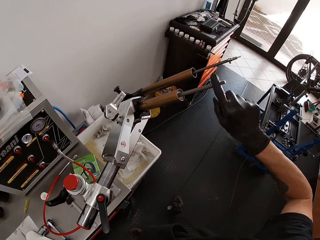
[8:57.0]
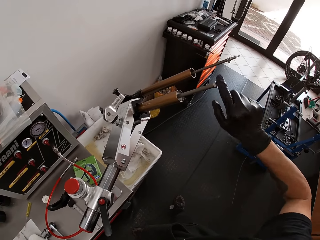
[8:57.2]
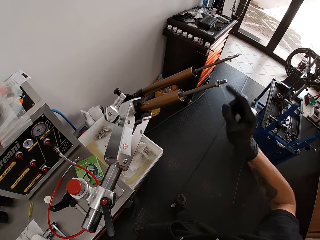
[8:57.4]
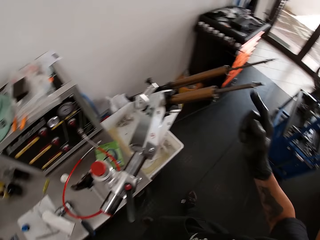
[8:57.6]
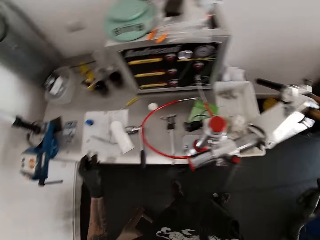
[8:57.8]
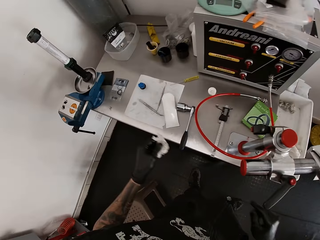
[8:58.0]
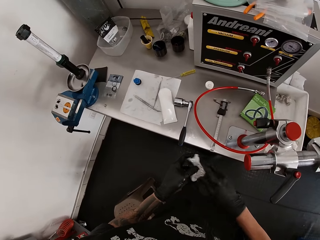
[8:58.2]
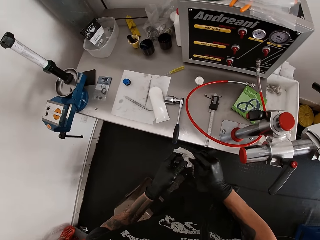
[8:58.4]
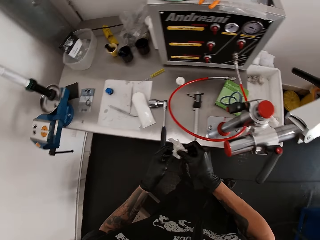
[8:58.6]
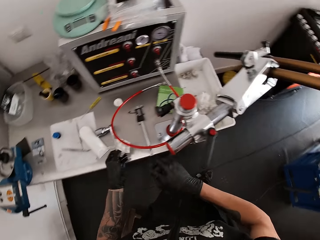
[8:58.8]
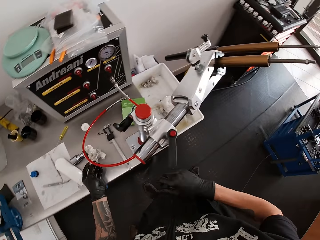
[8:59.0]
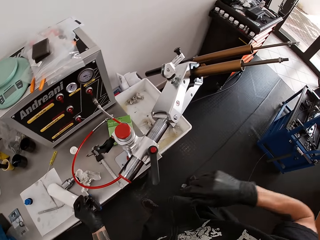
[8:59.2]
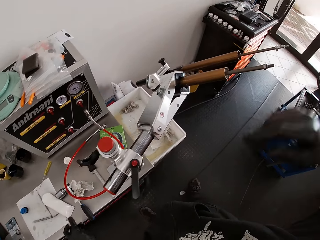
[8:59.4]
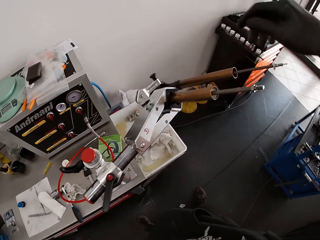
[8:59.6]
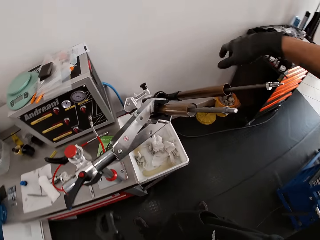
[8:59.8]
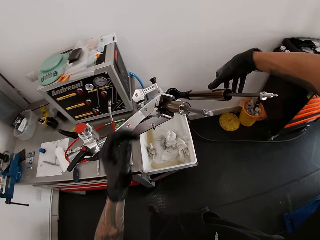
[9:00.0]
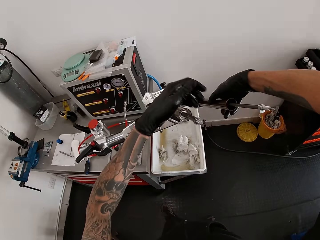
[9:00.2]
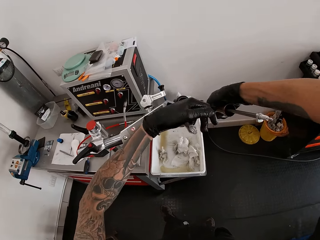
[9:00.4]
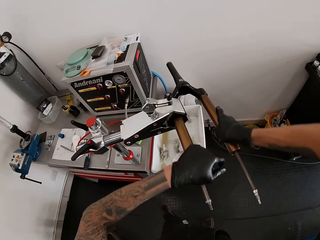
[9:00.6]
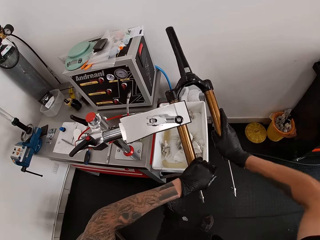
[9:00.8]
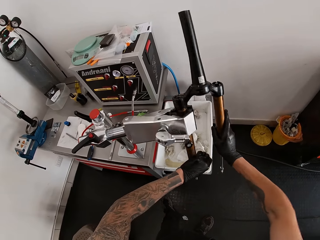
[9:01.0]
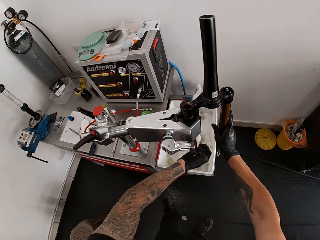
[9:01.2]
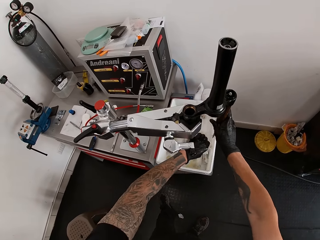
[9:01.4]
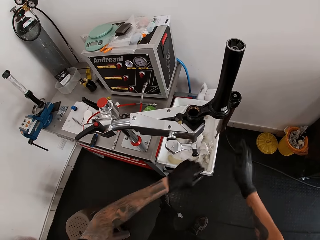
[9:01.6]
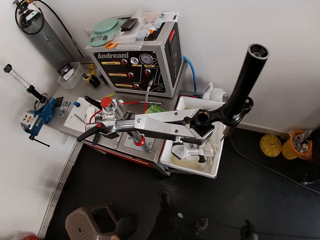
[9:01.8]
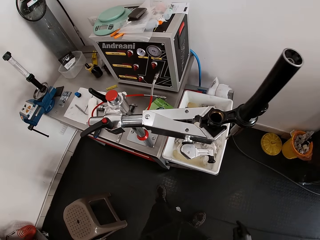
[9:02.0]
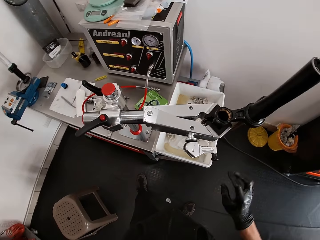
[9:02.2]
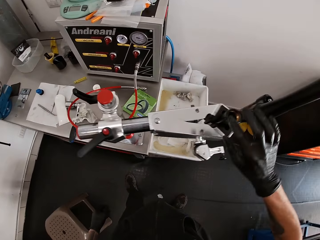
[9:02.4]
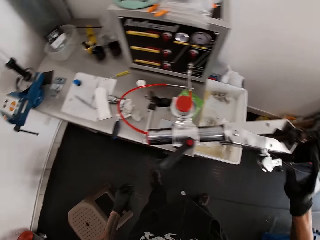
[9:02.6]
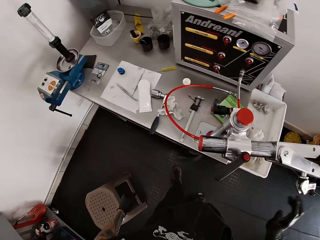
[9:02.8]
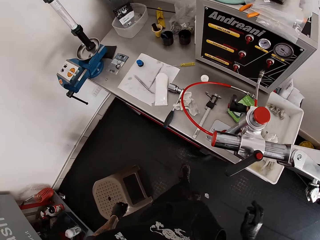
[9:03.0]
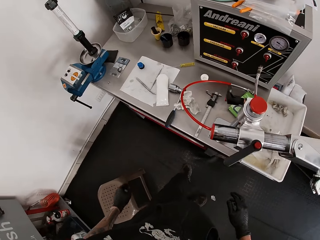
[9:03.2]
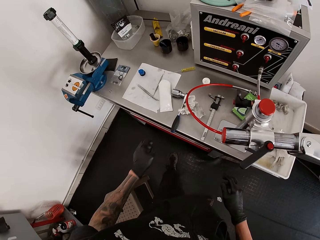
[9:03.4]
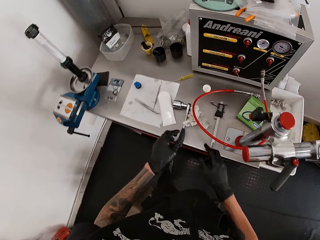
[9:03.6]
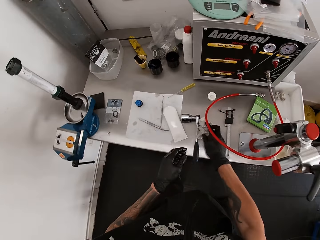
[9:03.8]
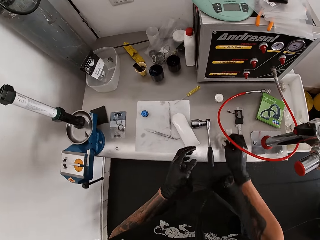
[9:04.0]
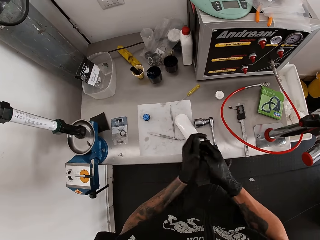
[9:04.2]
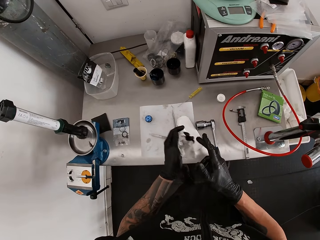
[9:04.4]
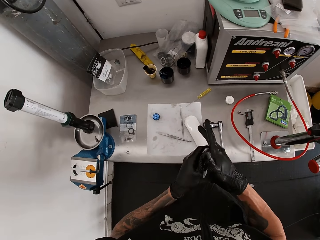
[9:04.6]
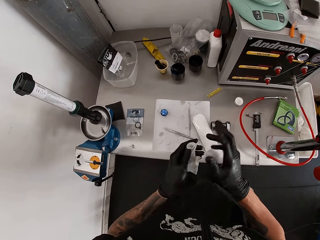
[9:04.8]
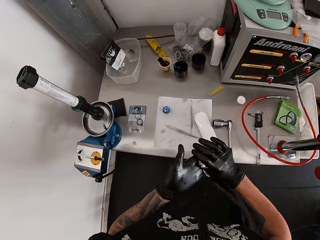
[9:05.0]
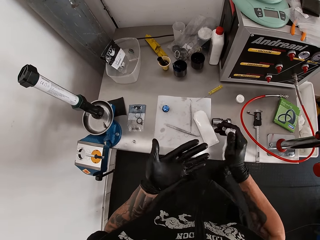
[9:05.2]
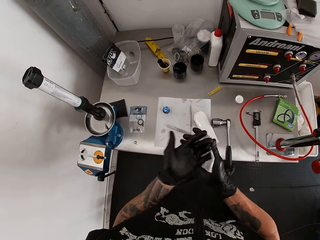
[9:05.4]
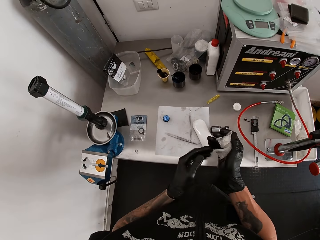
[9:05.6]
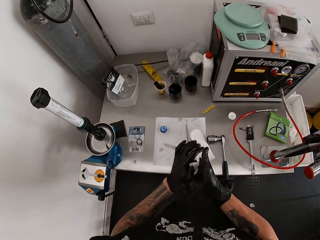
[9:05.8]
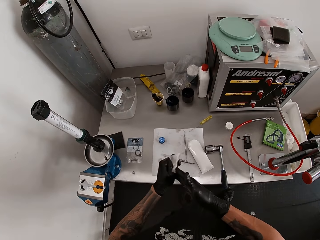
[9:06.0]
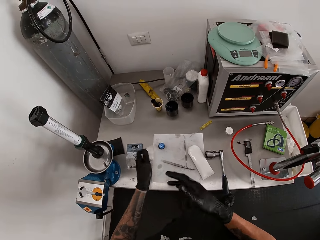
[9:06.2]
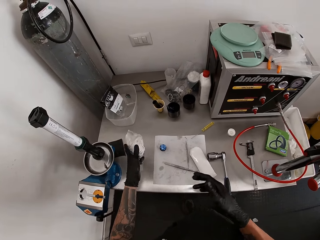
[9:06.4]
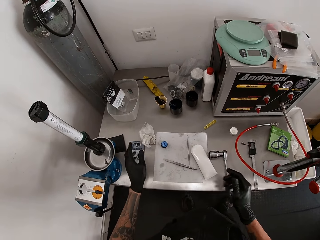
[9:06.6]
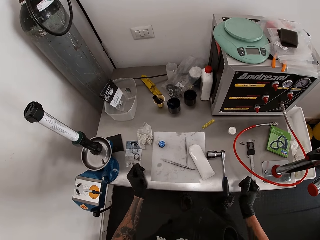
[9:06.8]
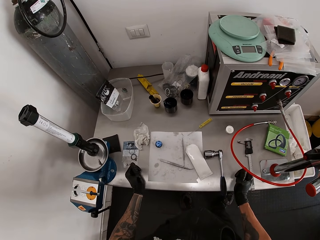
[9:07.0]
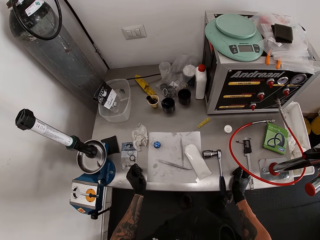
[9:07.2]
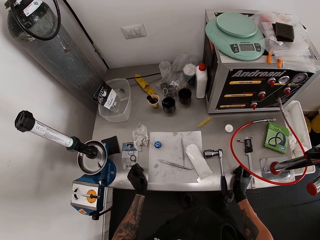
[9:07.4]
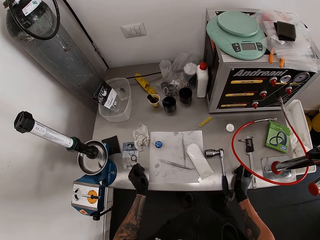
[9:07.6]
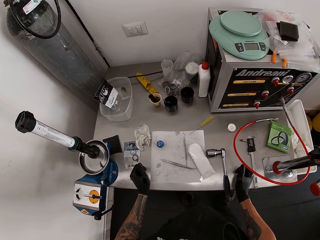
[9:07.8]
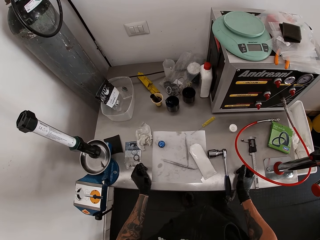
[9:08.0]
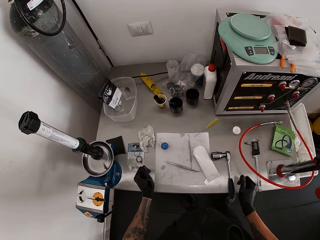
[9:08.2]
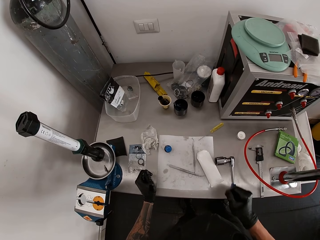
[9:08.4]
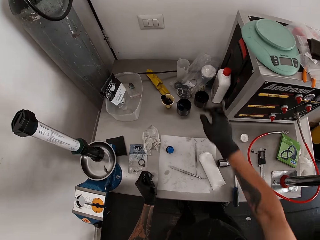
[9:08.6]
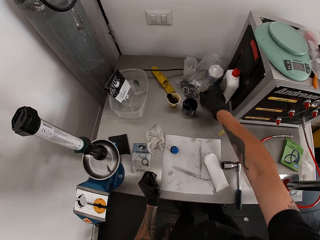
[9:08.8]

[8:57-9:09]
The camera wearer cleans both his hands with the tissue paper. He drops the tissue paper on the workbench with his left hand. He adjusts the bicycle fork with both his hands. He rotates the head tube. He picks up the tissue paper from the workbench with his right hand. He cleans both his hands with the tissue paper. He drops the tissue paper on the workbench with his left hand.

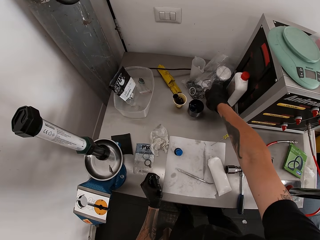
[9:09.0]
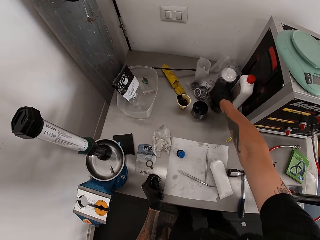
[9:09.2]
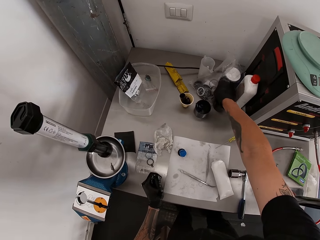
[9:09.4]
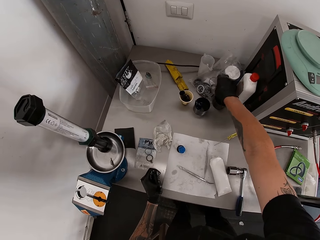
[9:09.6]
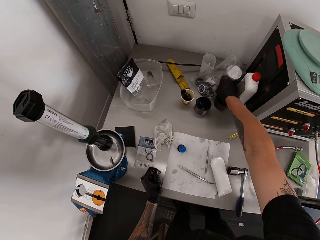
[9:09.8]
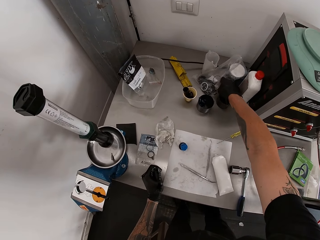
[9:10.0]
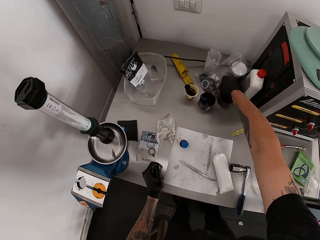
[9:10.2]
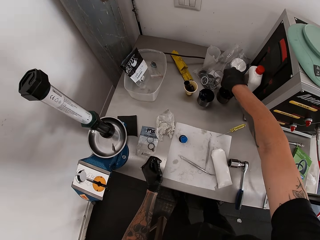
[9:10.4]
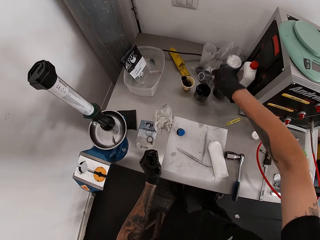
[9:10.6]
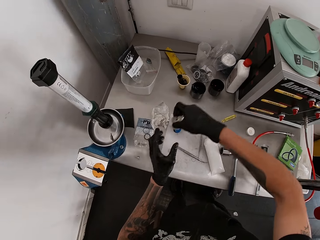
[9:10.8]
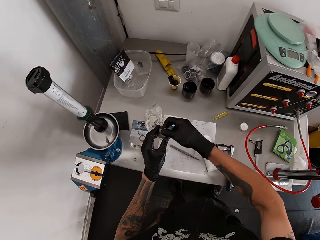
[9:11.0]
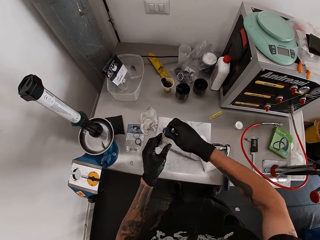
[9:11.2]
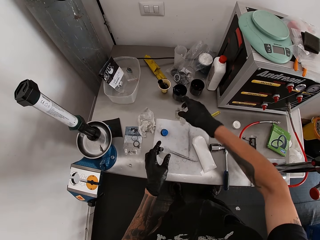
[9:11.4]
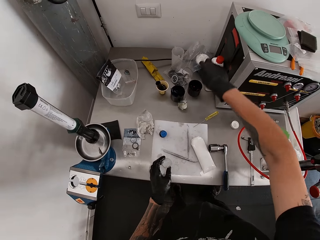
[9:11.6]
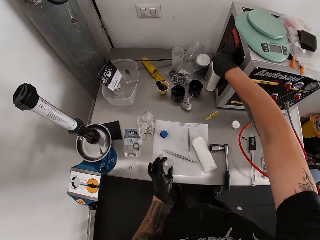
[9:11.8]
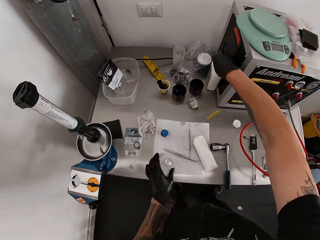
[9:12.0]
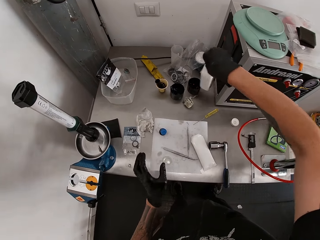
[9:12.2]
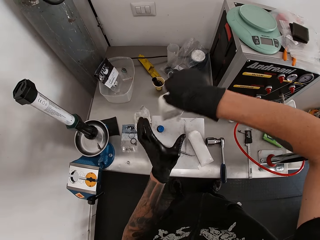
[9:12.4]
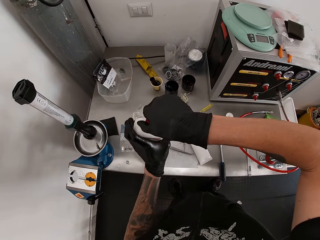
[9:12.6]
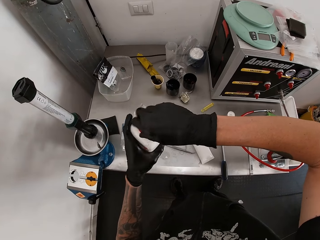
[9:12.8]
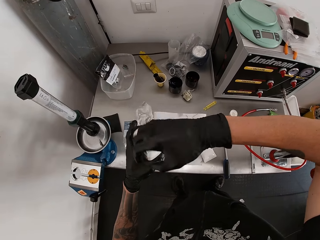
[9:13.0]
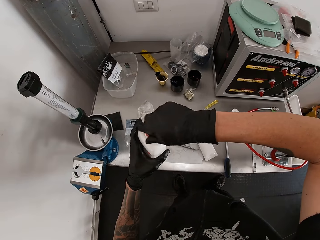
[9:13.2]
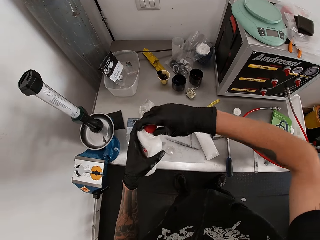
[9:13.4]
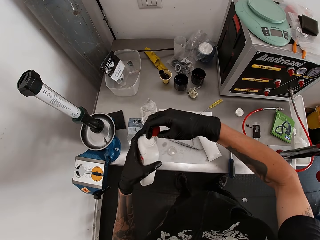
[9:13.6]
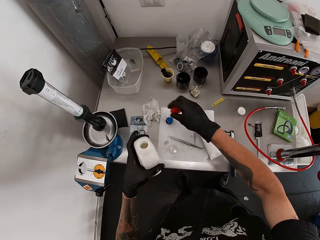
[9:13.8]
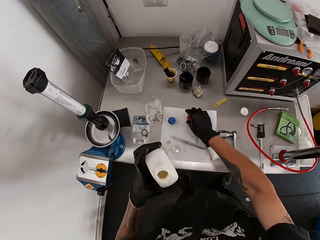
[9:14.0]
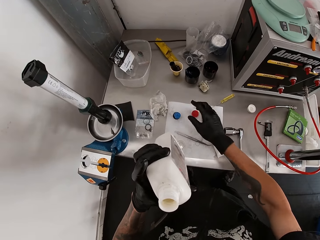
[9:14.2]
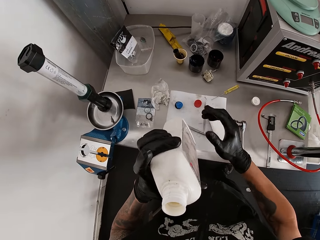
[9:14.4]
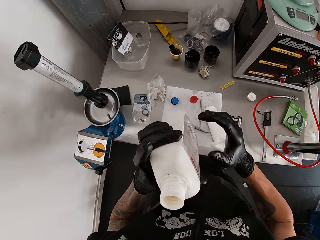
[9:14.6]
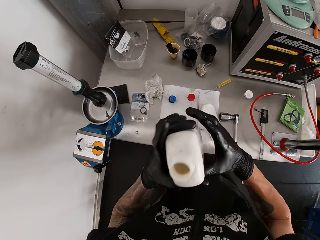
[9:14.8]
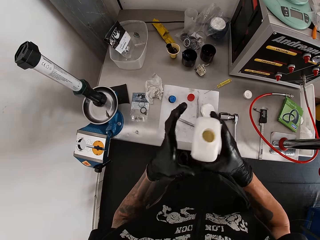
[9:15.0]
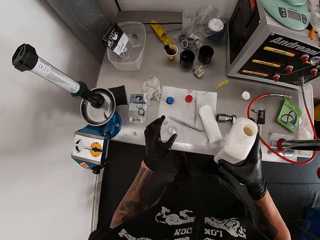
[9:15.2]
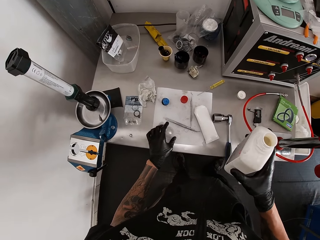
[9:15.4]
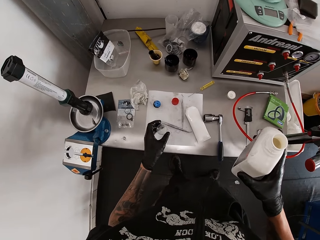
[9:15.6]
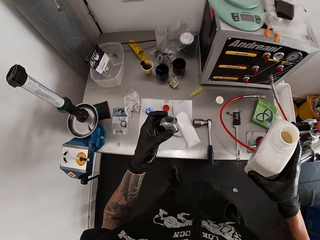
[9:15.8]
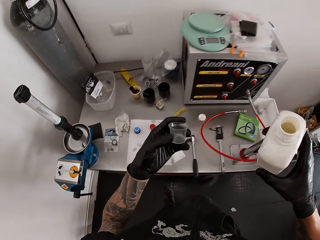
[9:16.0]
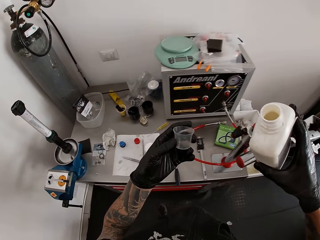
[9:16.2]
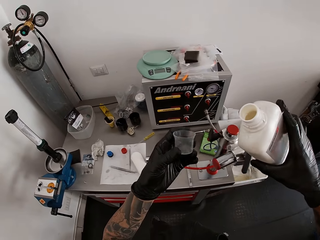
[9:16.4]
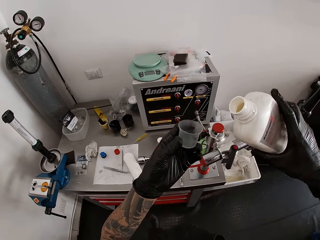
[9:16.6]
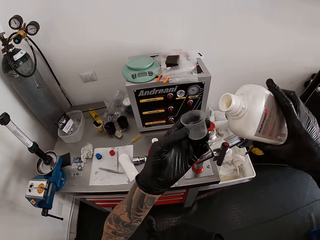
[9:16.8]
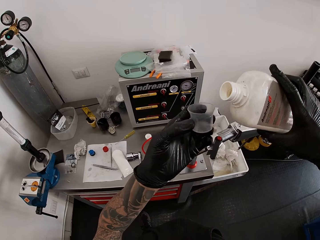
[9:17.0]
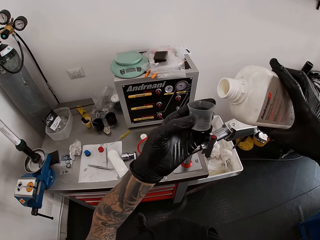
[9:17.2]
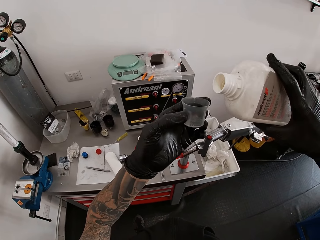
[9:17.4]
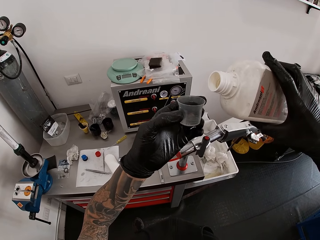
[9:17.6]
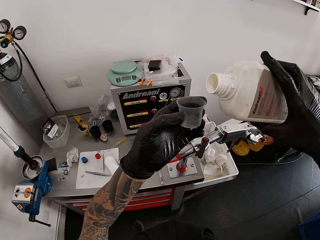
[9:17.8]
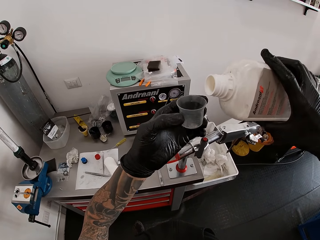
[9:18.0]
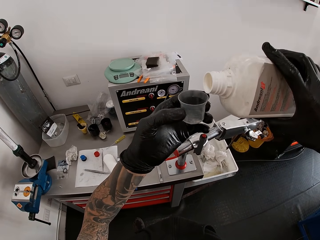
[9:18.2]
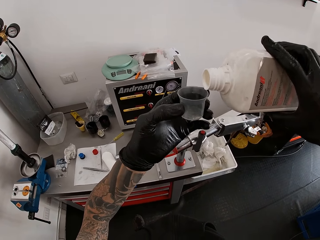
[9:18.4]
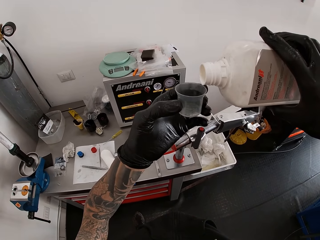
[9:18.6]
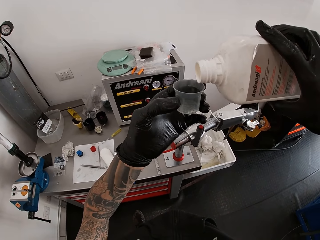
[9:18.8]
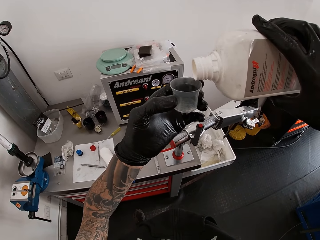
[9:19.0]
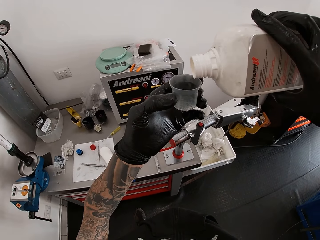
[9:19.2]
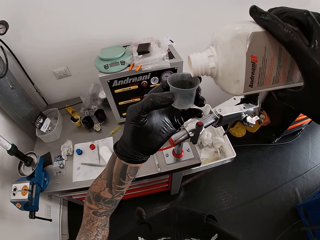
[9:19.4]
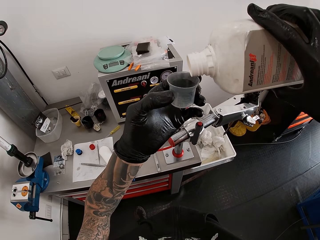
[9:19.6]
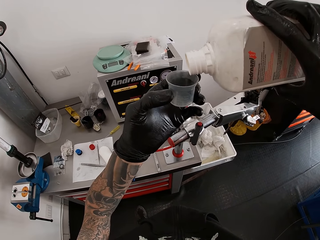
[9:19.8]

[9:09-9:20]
The camera wearer picks up a measuring cup from the workbench with his right hand. He passes the measuring cup from his right hand to his left hand. He removes a paper from the measuring cup with his right hand. He drops the paper on the workbench with his right hand. He picks up a container from the workbench with his right hand. He passes the container from his right hand to his left hand. He opens a cover from the container with his right hand. He drops the cover on the workbench with his right hand. He passes the container from his left hand to his right hand. He takes the container from the table with his left hand. He pours oil in the cup.
